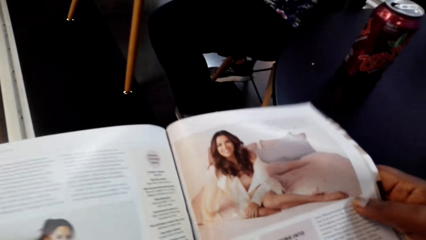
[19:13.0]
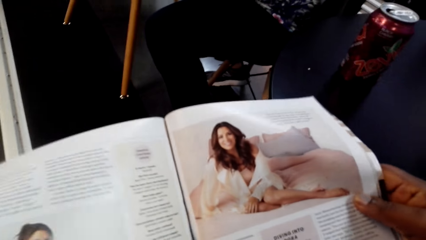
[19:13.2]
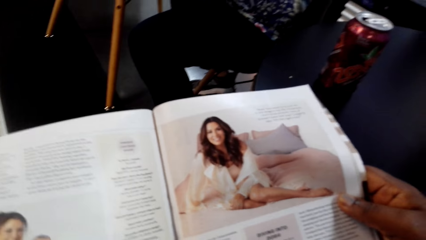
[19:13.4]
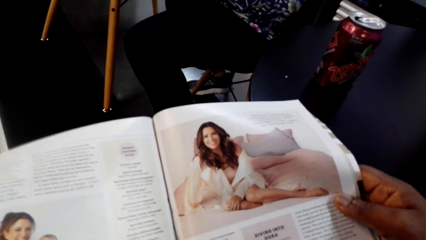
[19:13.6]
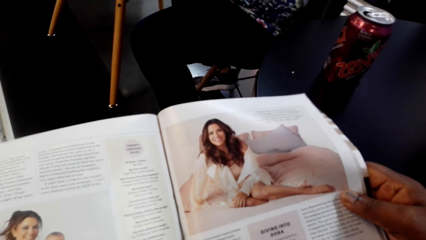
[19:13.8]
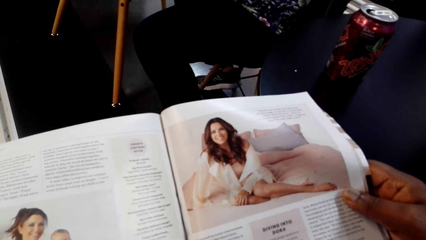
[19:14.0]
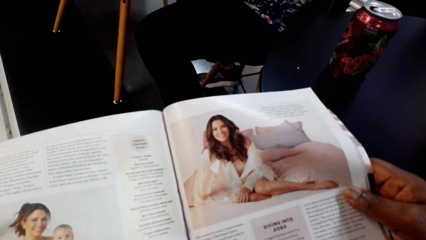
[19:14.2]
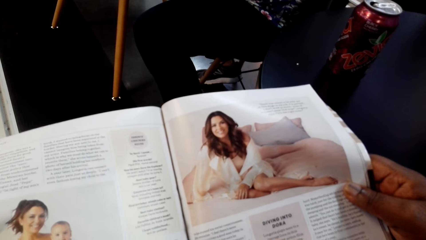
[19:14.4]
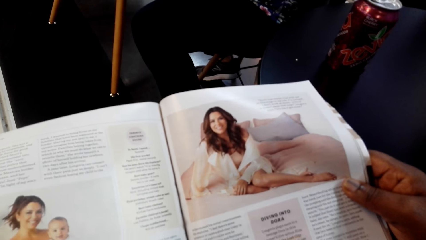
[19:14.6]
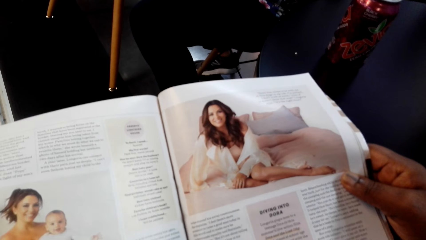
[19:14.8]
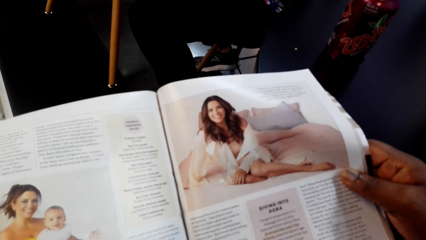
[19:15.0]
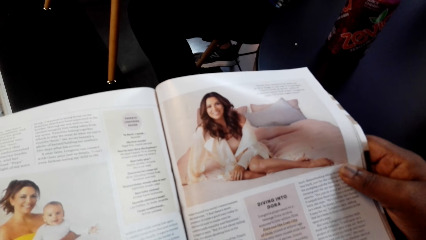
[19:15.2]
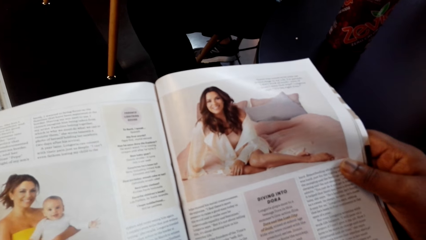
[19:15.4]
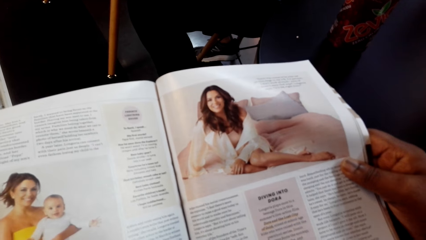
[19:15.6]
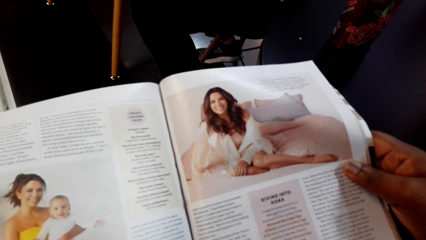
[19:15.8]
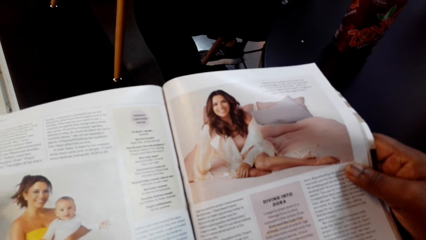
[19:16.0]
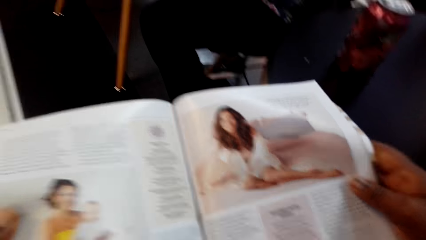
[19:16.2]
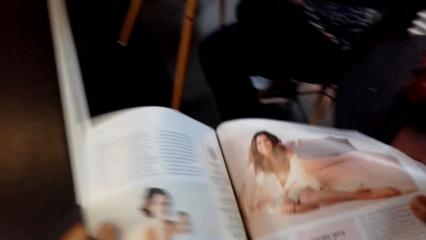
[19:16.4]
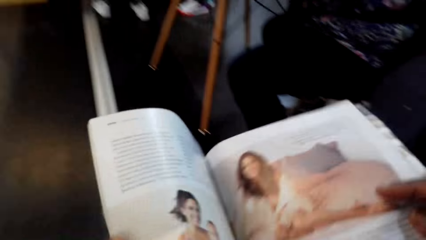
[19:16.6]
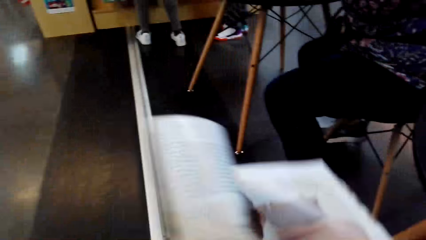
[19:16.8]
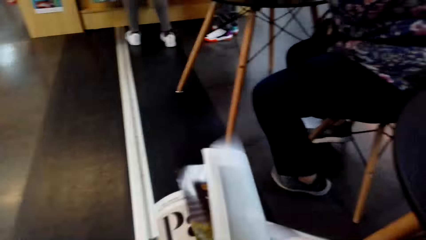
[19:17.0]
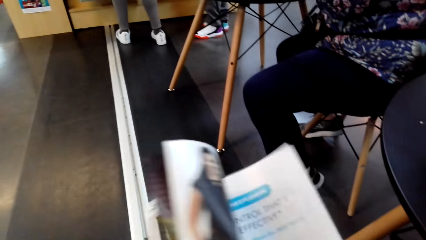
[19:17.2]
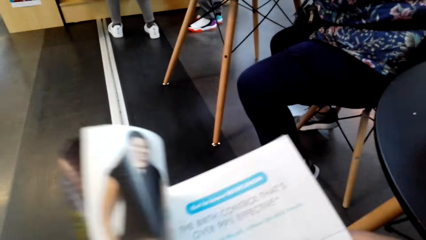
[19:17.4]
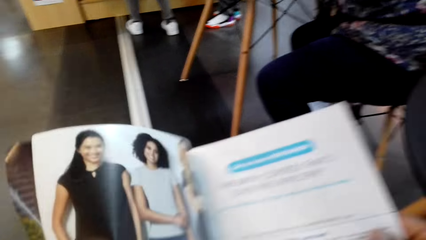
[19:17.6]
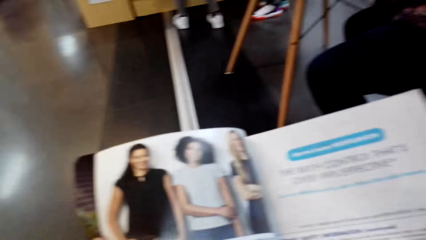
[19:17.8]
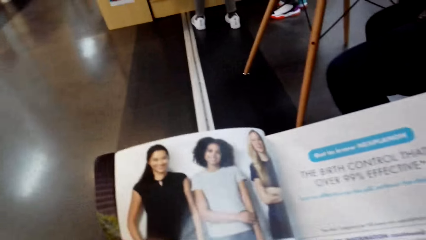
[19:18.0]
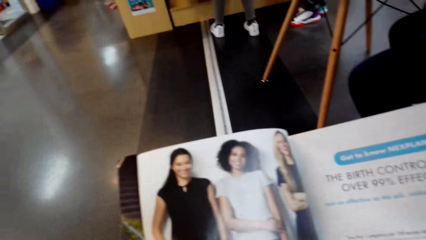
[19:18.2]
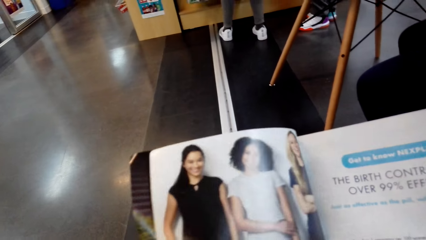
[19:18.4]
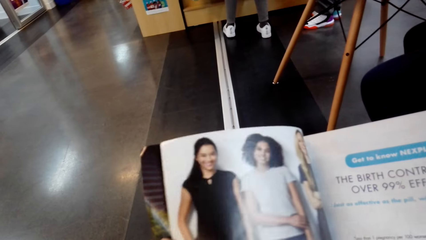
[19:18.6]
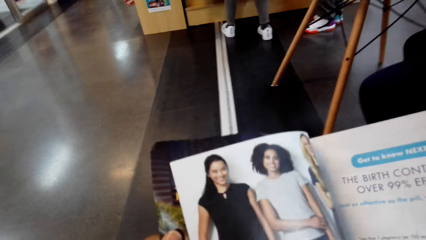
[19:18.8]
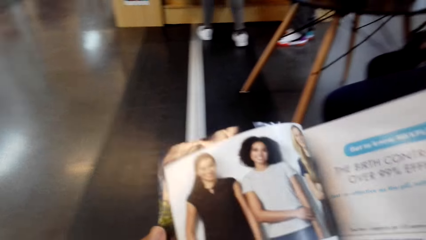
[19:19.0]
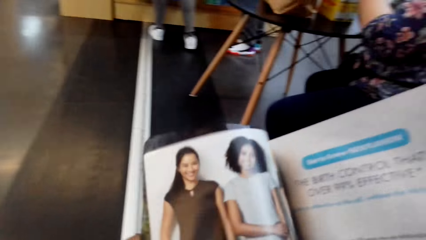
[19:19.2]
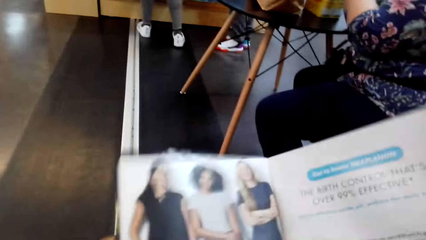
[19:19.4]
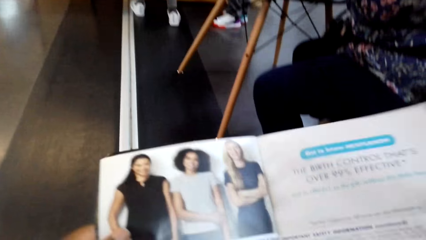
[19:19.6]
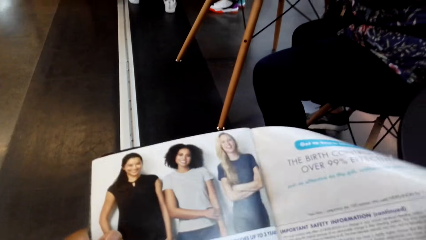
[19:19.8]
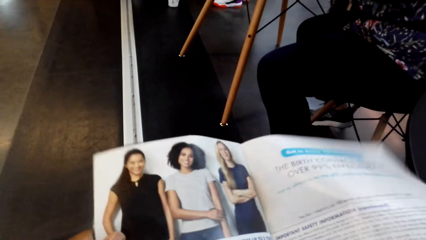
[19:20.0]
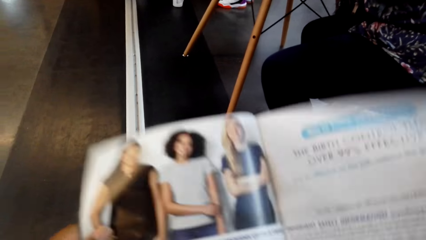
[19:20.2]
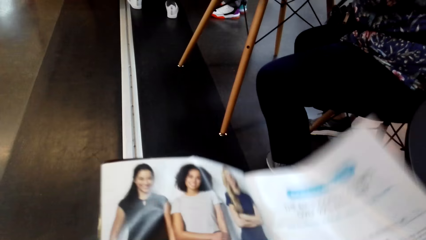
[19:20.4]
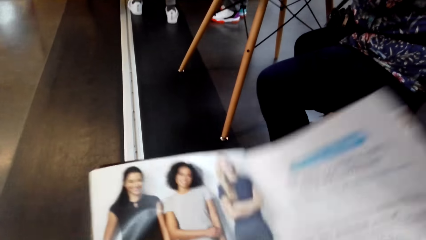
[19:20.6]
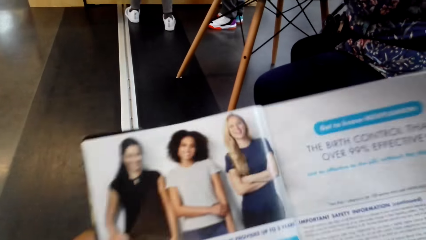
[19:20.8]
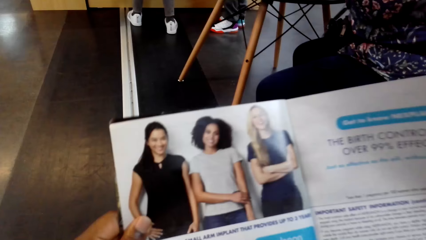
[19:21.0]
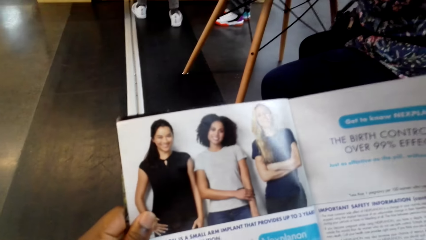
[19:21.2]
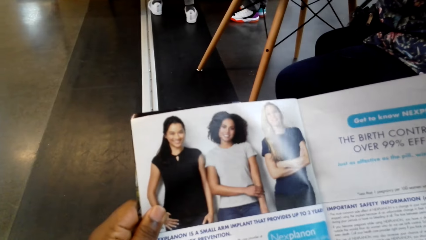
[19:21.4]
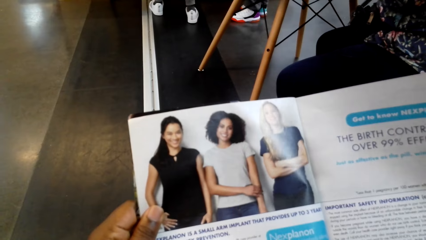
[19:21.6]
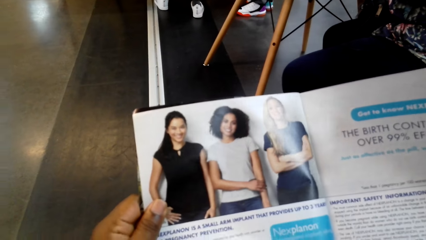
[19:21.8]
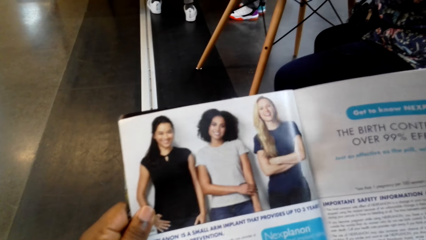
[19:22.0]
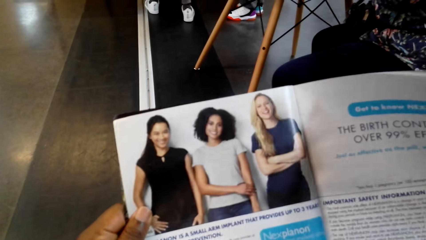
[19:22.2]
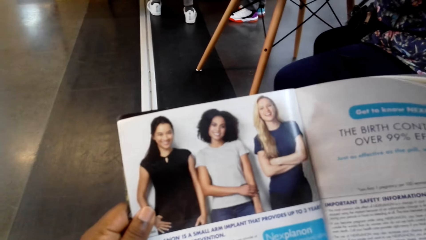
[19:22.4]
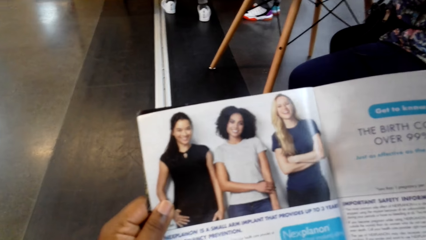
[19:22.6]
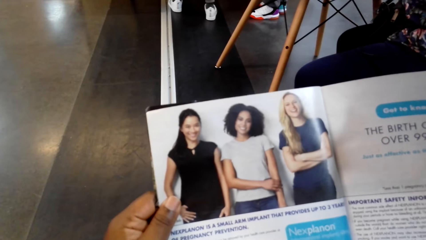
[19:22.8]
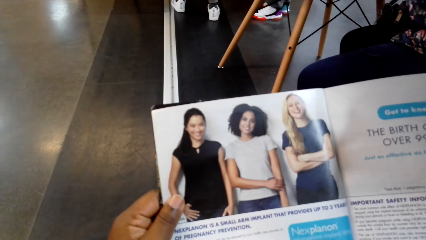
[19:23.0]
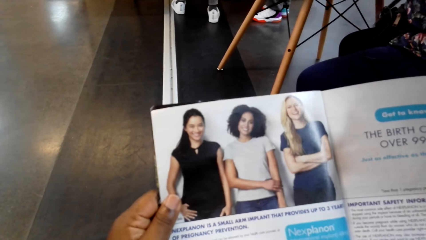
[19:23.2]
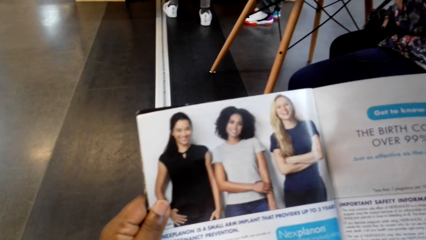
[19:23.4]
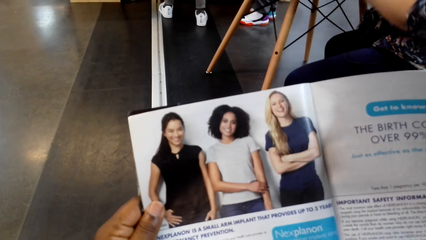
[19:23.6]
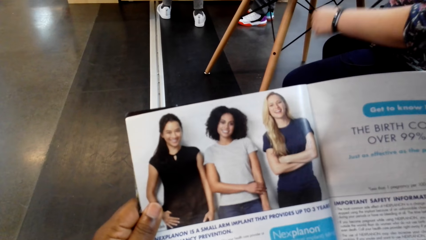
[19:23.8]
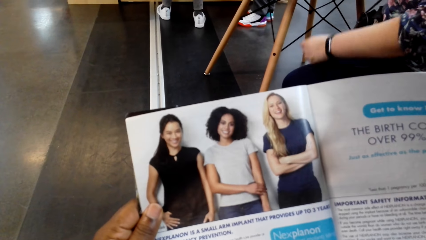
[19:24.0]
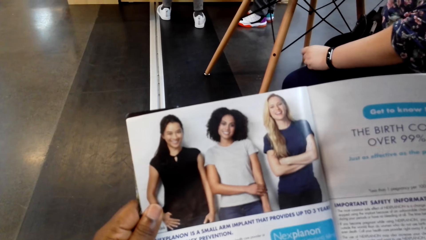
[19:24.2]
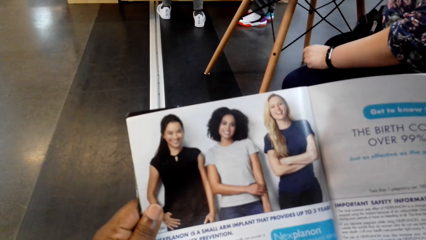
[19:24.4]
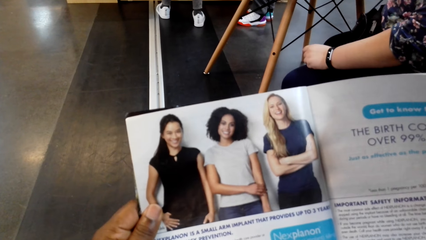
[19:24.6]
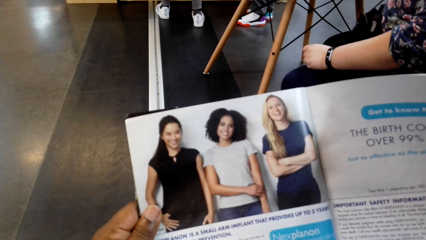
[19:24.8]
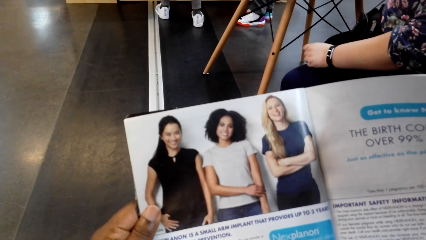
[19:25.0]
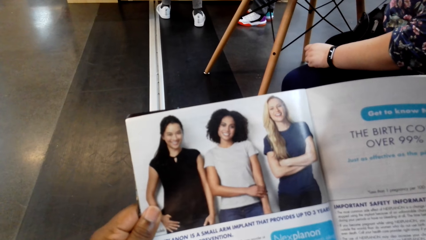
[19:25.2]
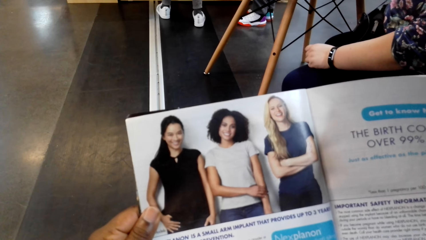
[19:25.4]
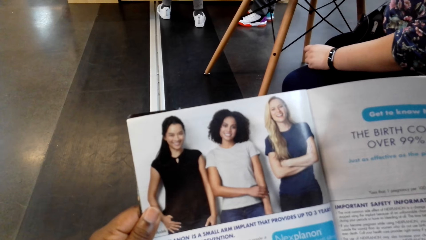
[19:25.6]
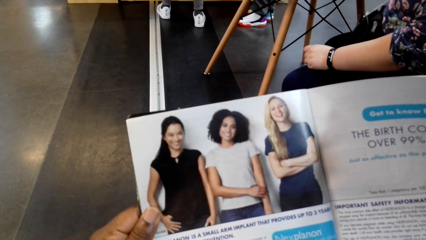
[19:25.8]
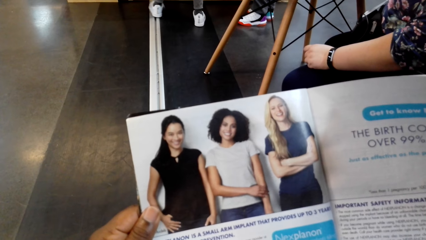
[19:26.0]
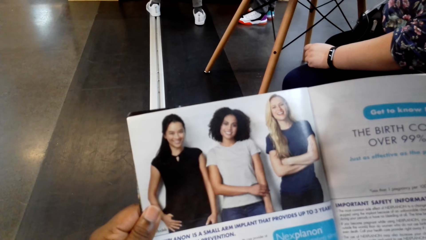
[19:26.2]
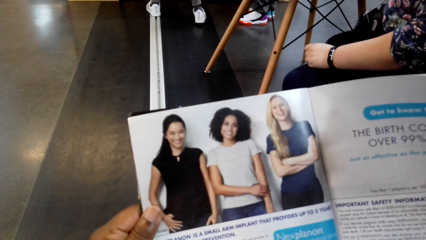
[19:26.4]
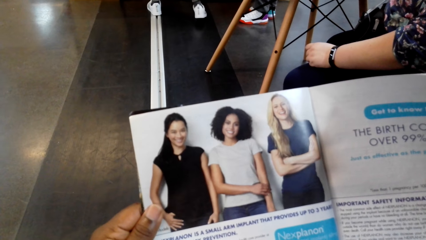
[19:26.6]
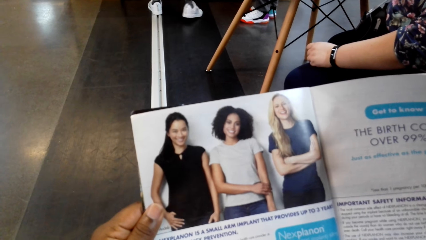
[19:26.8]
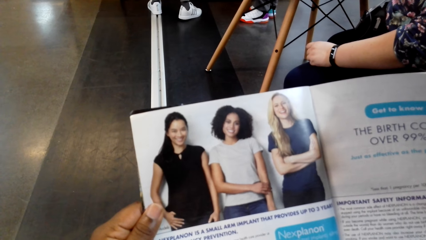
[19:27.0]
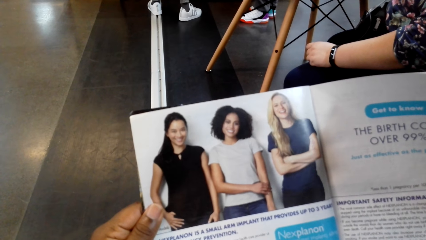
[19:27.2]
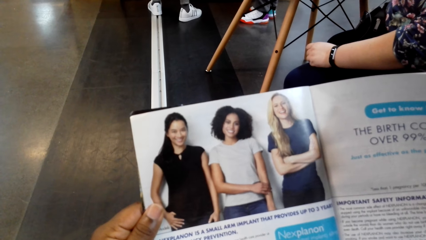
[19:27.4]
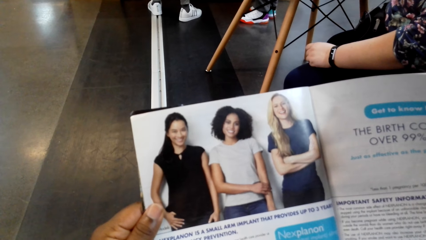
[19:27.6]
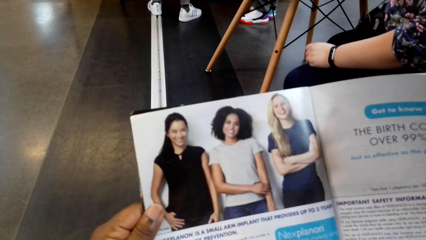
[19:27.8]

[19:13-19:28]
The camera wearer turns the pages of the magazine. They read the magazine.
